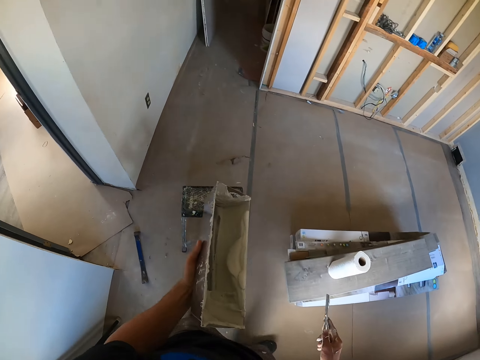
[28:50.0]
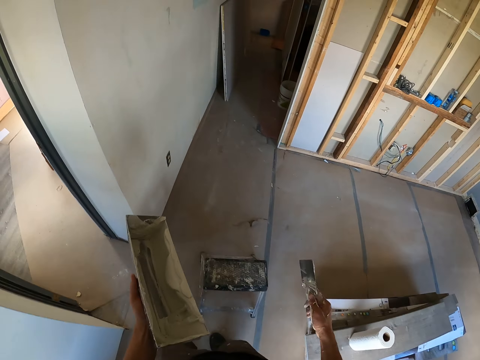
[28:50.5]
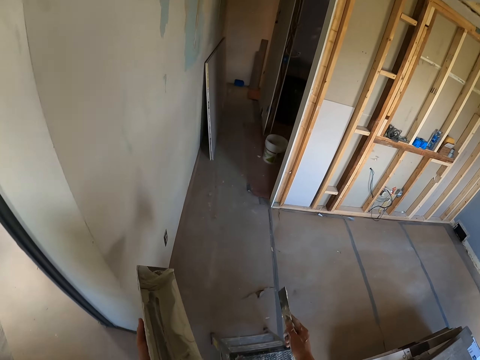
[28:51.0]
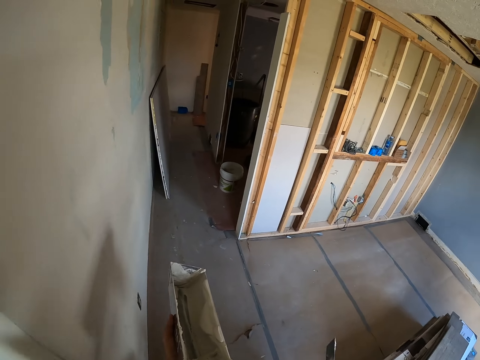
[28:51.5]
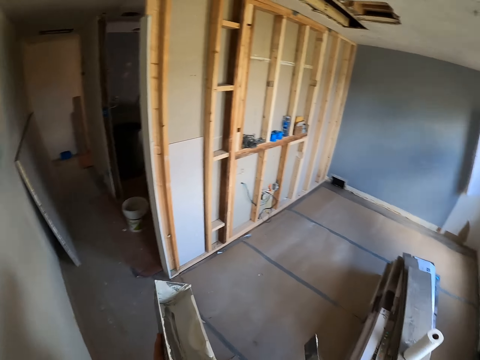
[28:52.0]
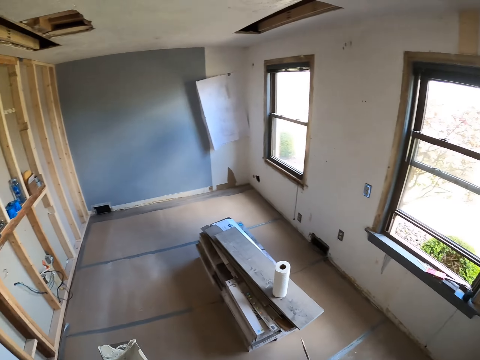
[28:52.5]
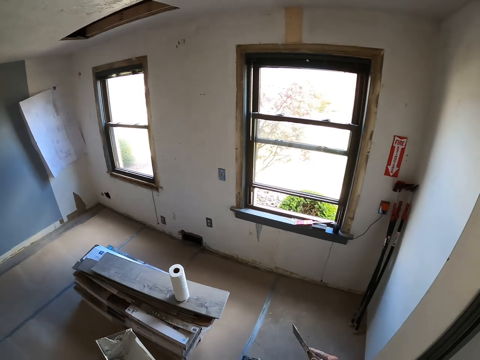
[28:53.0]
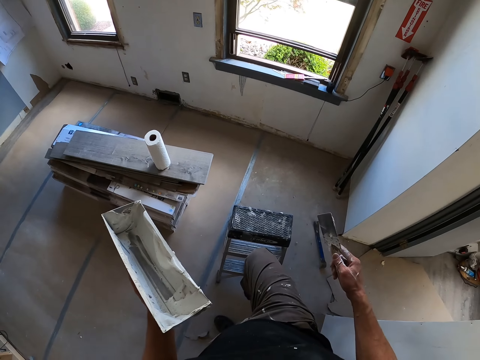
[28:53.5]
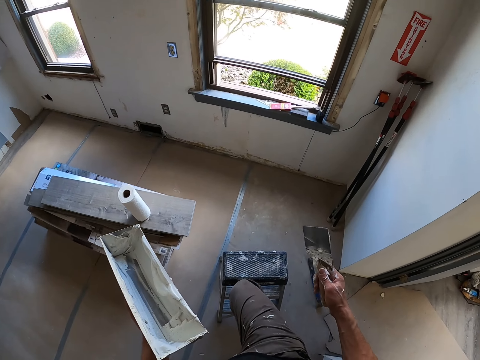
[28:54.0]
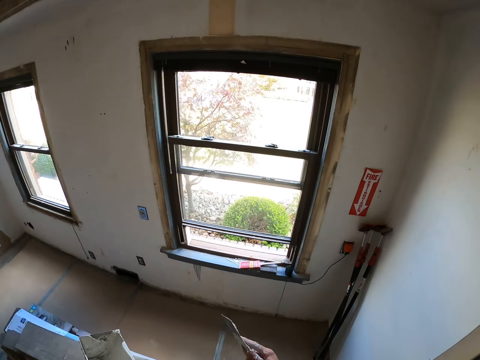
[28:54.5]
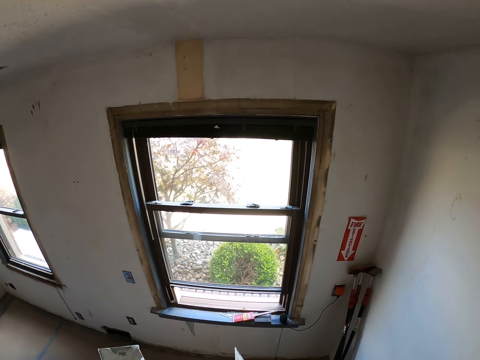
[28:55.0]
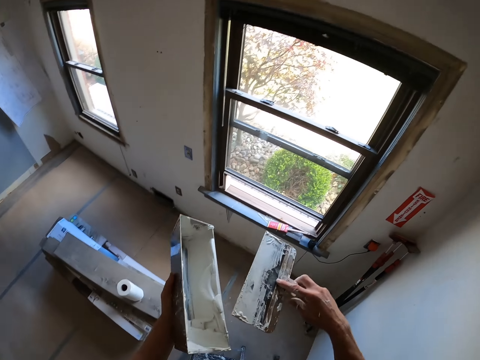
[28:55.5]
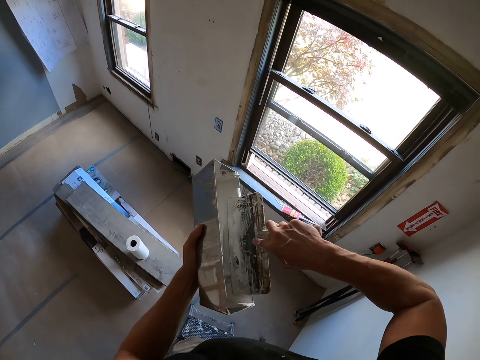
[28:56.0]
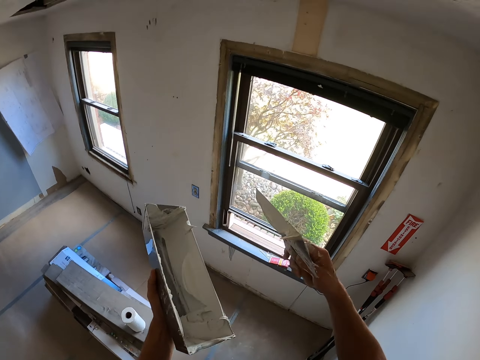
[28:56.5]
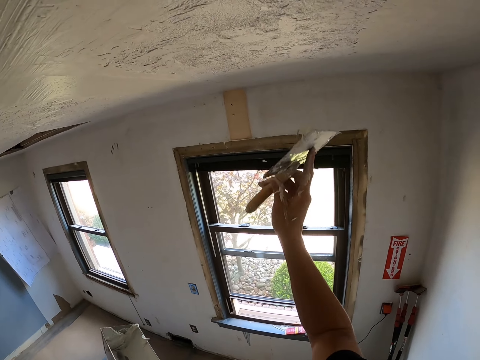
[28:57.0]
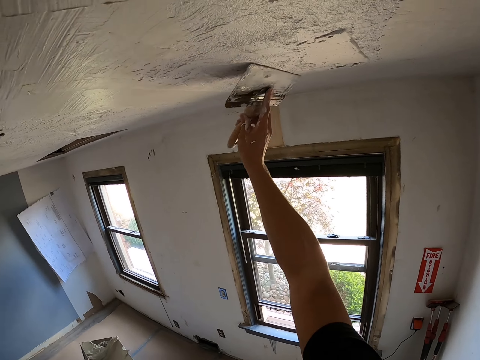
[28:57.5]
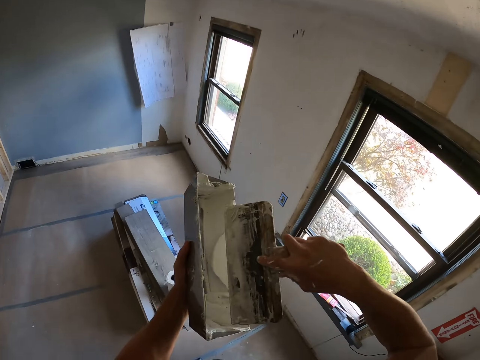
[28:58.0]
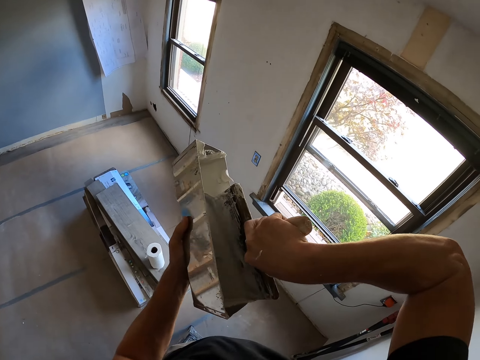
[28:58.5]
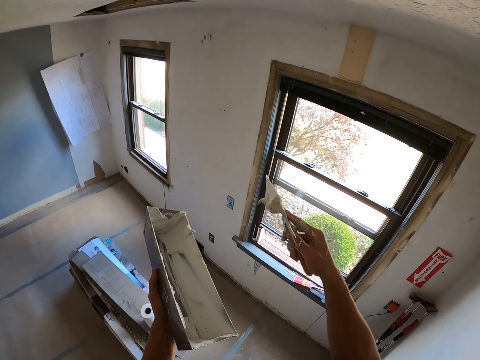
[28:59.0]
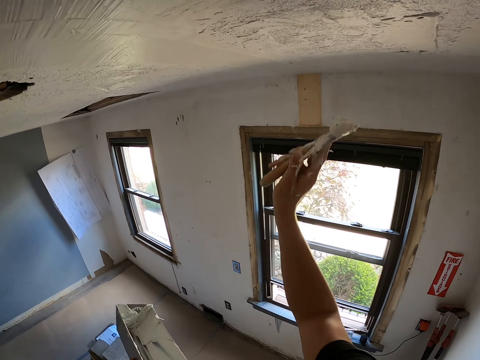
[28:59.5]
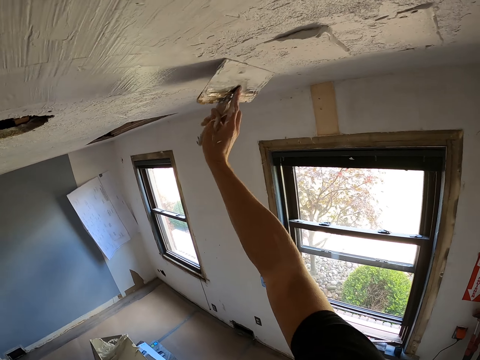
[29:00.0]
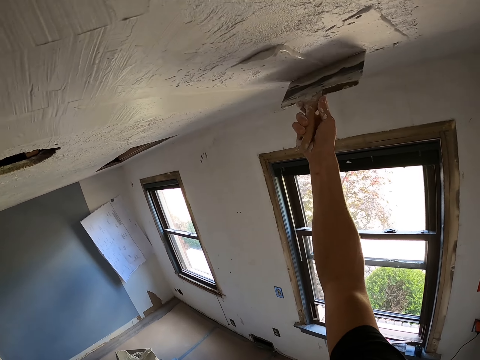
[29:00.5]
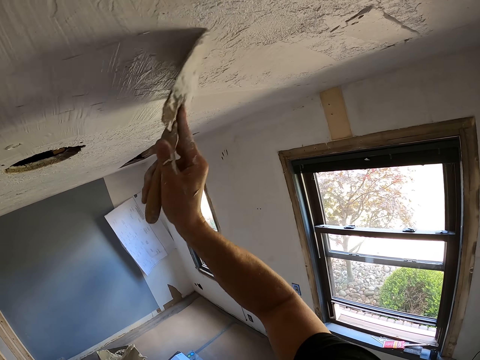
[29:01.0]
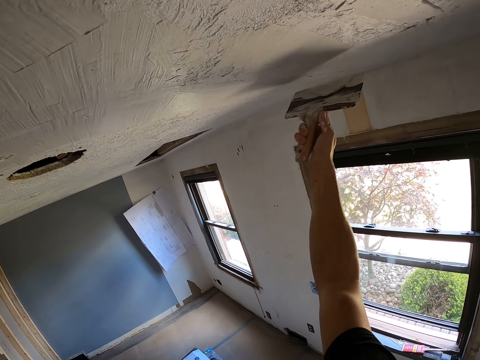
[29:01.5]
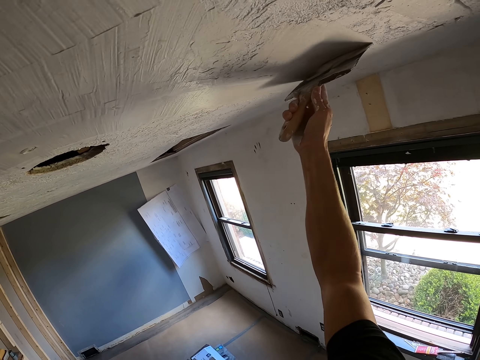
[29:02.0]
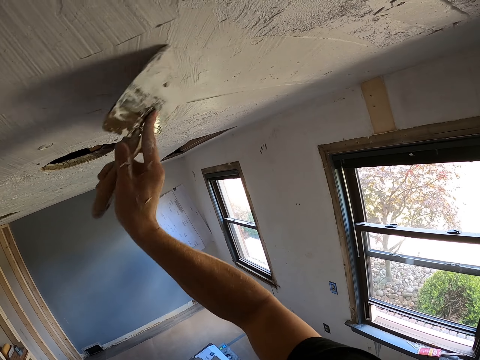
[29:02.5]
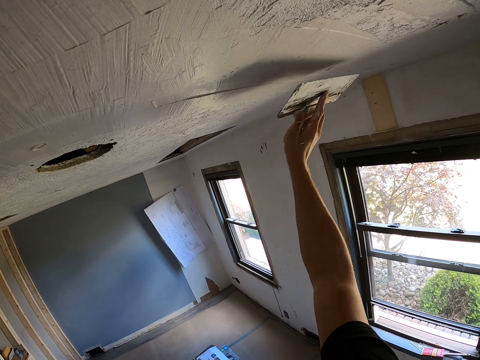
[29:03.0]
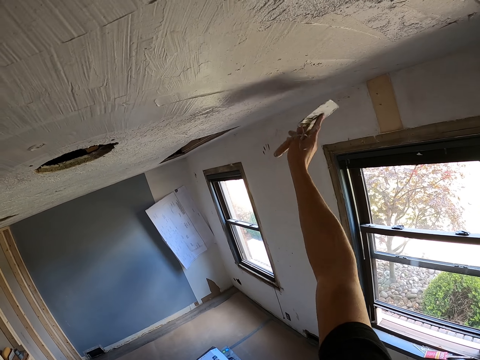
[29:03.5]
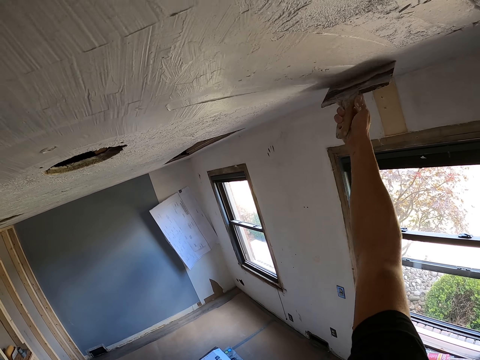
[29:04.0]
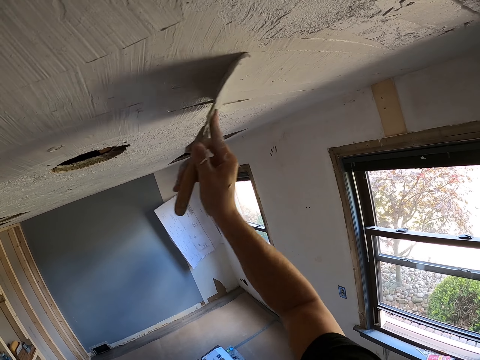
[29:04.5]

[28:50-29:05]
The camera wearer walks on the floor. They move the stand on the floor. They climb on the stand. They rub a paint spatula or trowel on a container. They take the mortar on the floor with the trowel. They plaster the mortar on the roof. They take the mortar on the floor with the trowel. They rub the paint spatula on the container. They plaster the mortar on the roof.

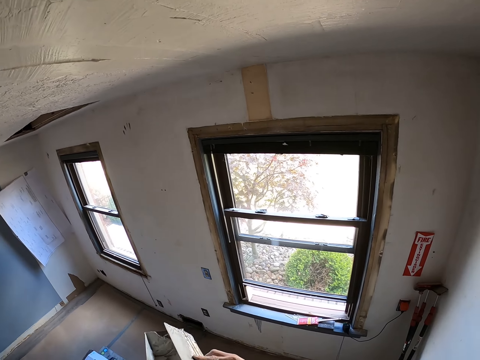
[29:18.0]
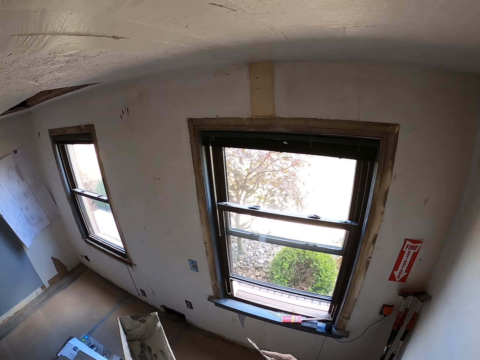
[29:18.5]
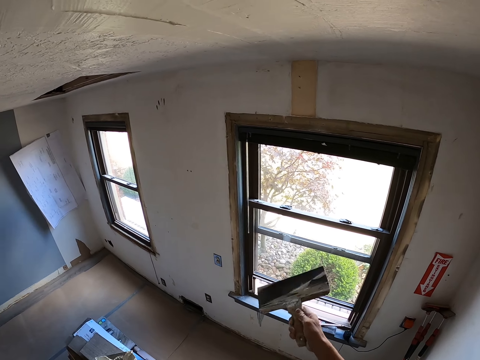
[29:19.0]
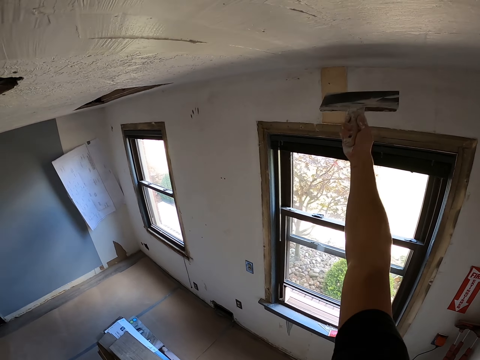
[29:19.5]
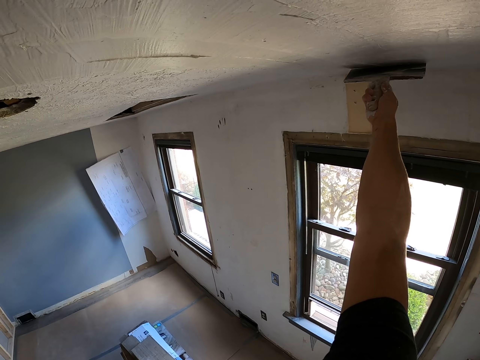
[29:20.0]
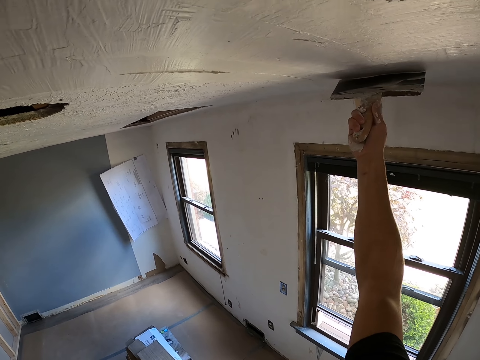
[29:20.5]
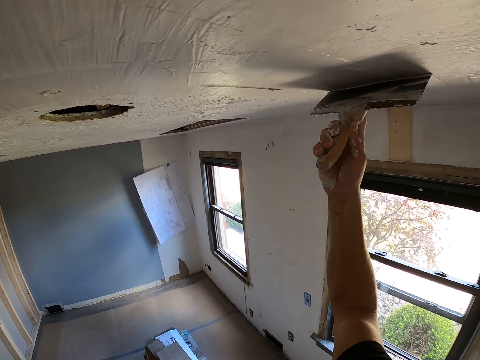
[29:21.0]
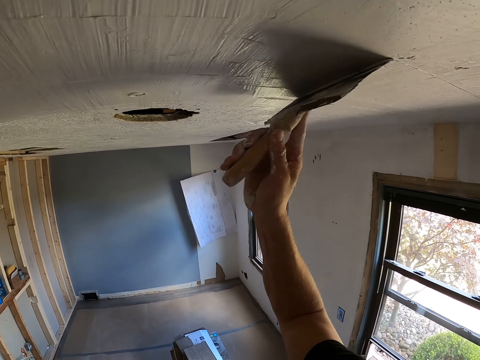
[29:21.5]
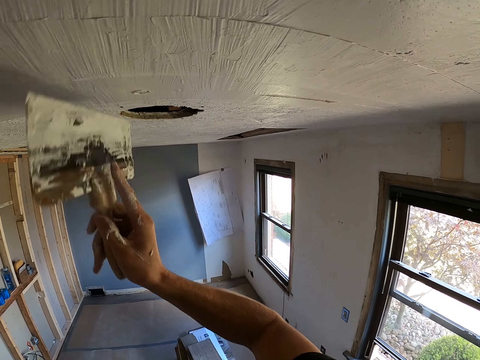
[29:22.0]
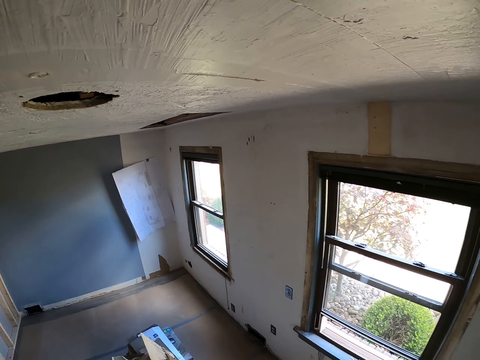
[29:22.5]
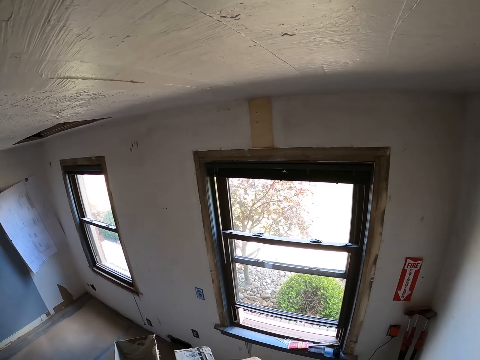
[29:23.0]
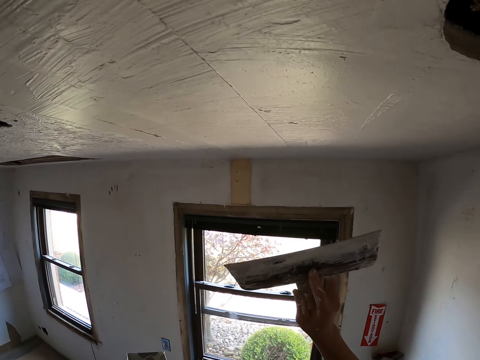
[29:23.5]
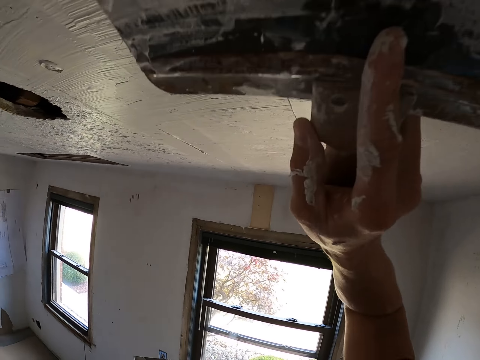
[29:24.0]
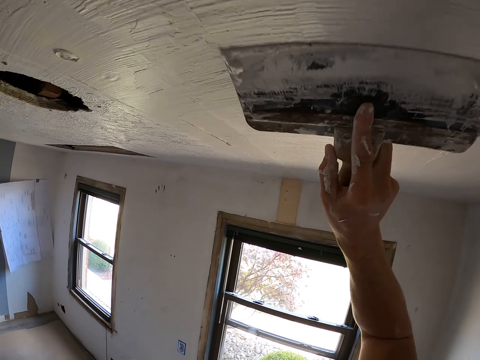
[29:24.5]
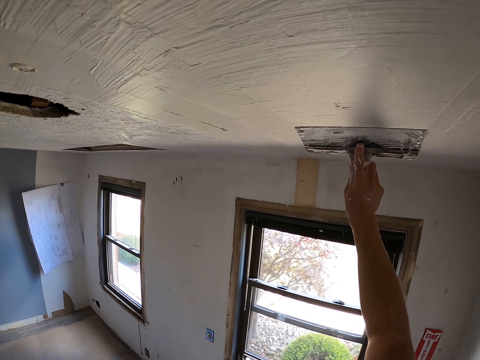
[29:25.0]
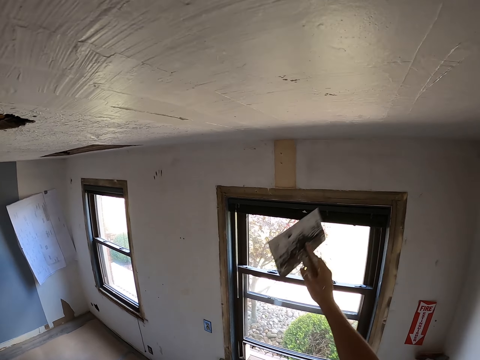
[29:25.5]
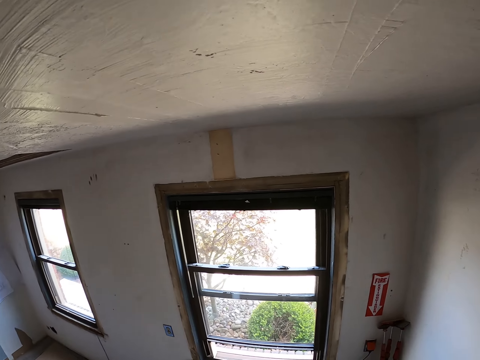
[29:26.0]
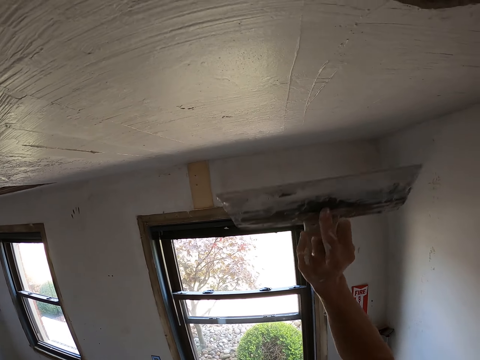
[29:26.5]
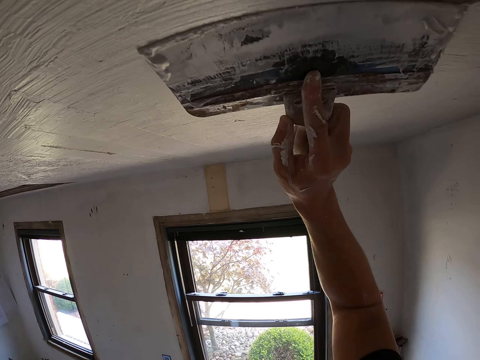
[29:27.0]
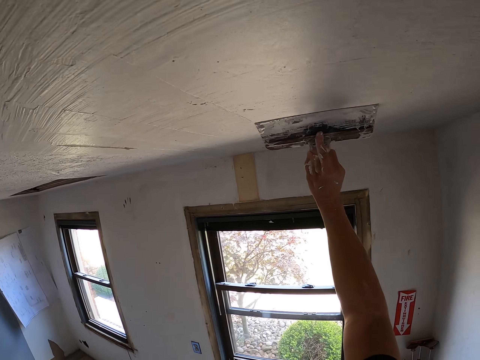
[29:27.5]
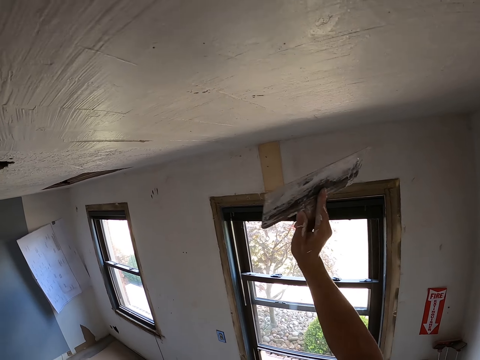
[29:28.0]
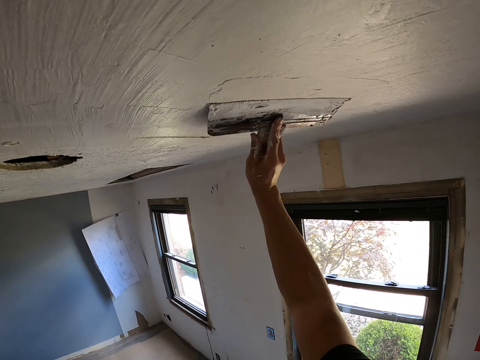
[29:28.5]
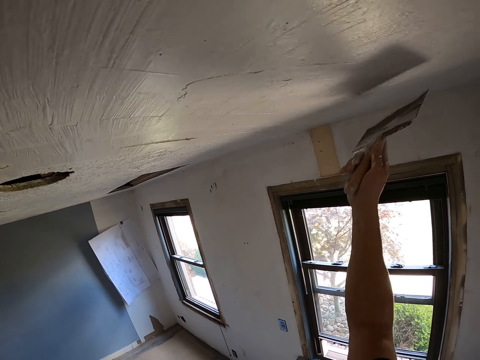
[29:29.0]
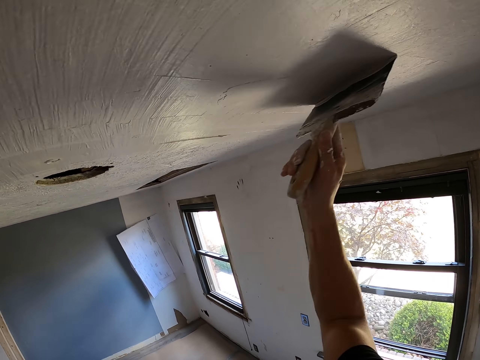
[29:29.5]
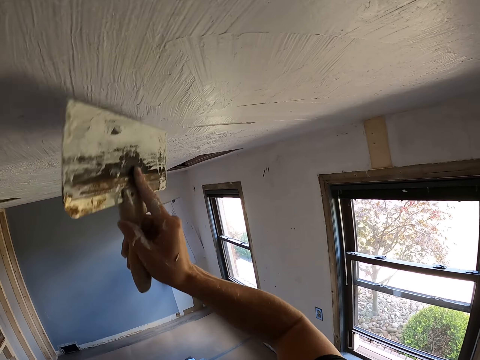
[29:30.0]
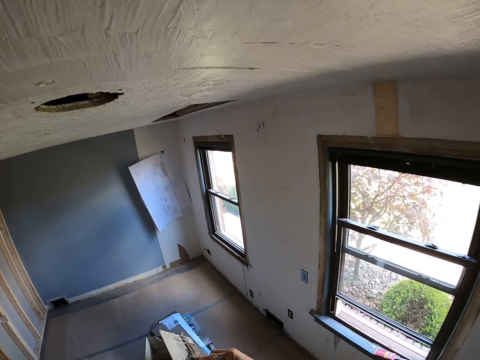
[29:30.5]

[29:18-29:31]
The camera wearer moves the trowel on the container. They plaster the mortar on the roof. They move the trowel on the container. They plaster the mortar on the roof. They move the trowel on the container. They plaster the mortar on the roof.
